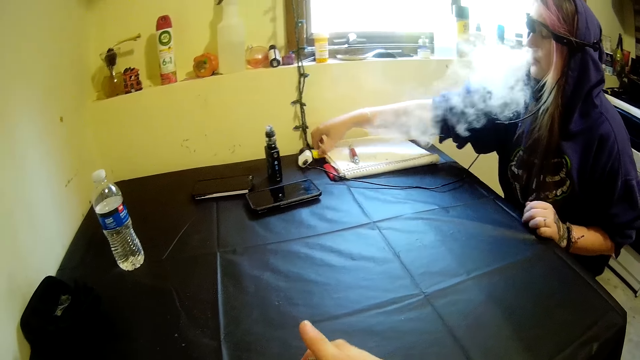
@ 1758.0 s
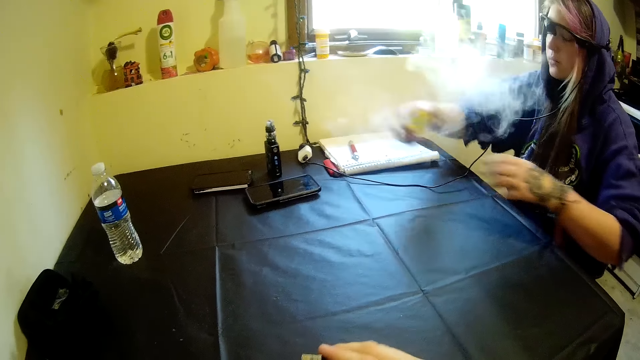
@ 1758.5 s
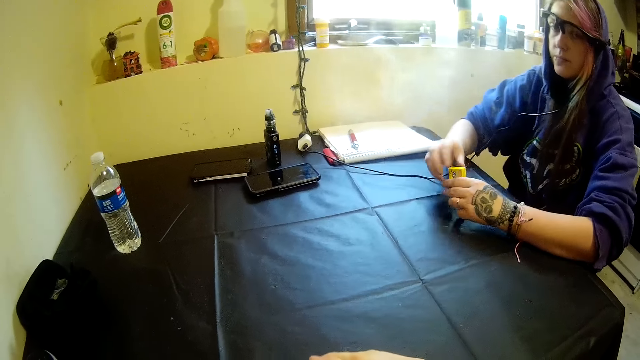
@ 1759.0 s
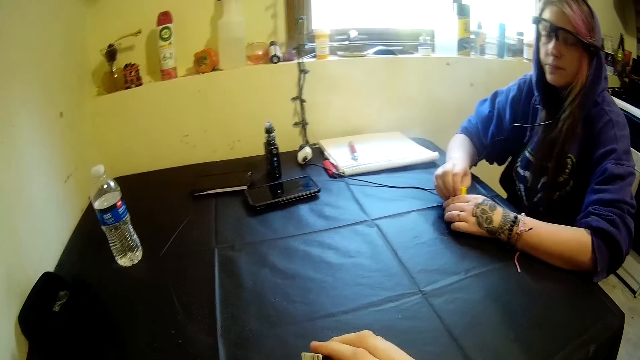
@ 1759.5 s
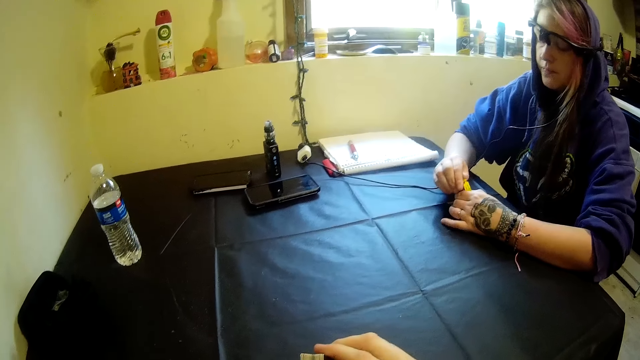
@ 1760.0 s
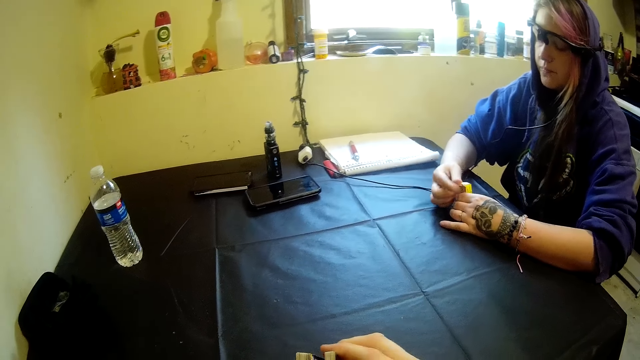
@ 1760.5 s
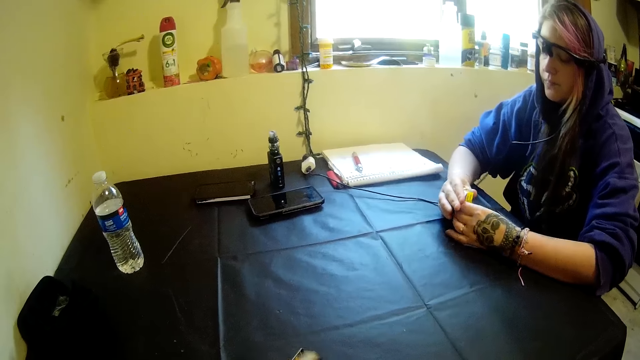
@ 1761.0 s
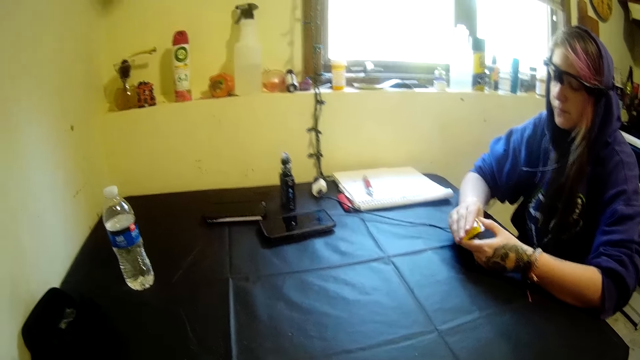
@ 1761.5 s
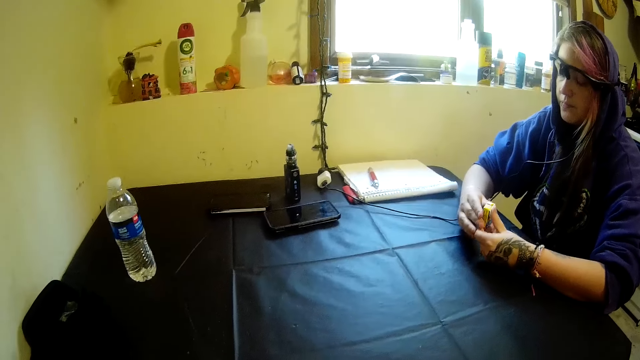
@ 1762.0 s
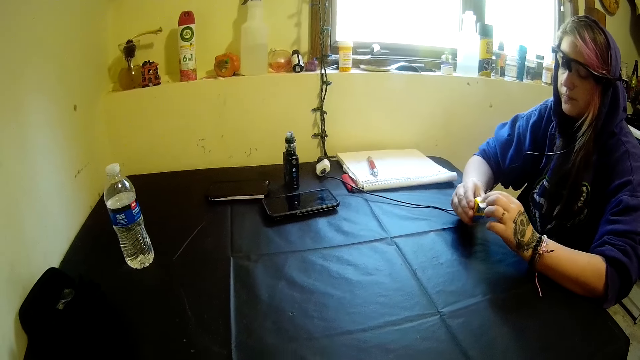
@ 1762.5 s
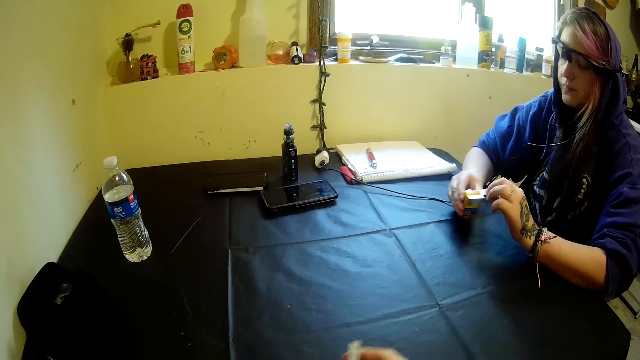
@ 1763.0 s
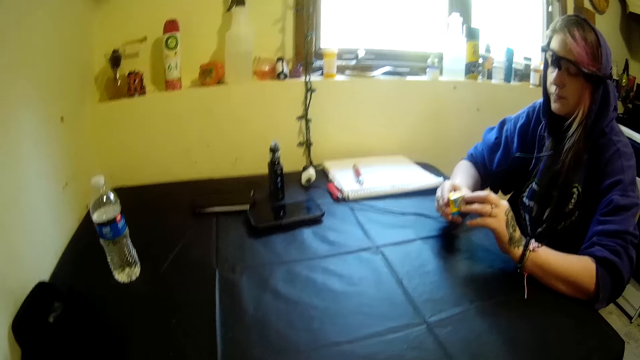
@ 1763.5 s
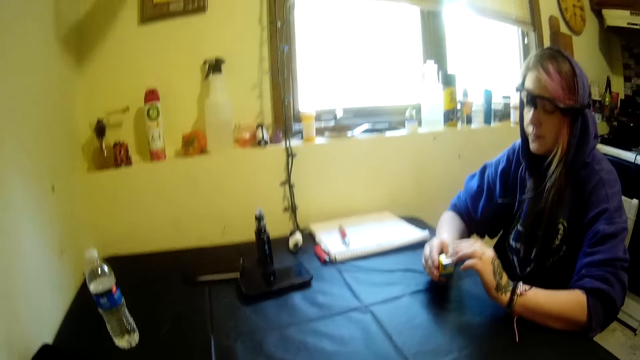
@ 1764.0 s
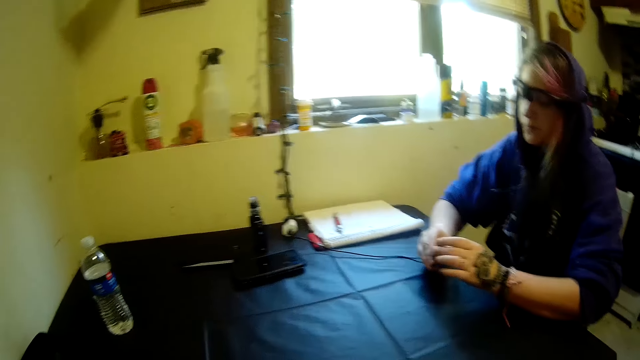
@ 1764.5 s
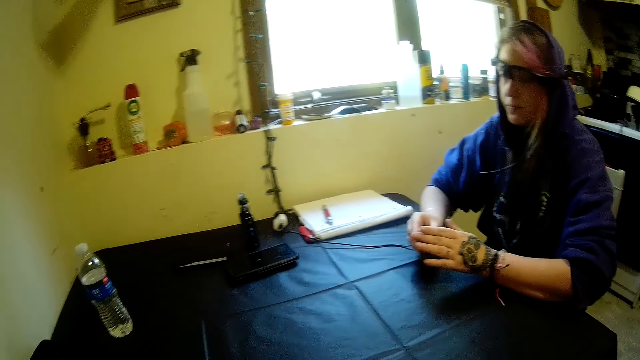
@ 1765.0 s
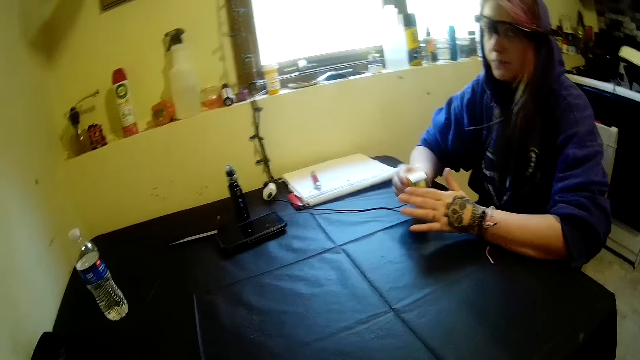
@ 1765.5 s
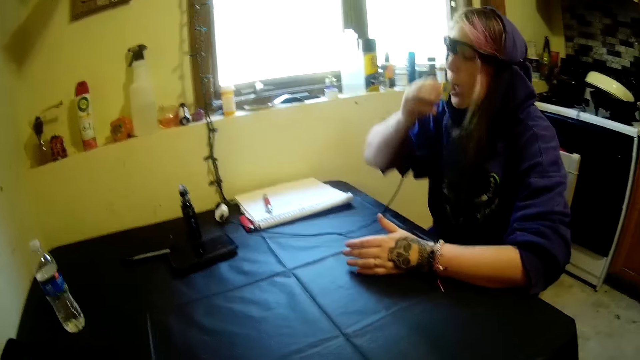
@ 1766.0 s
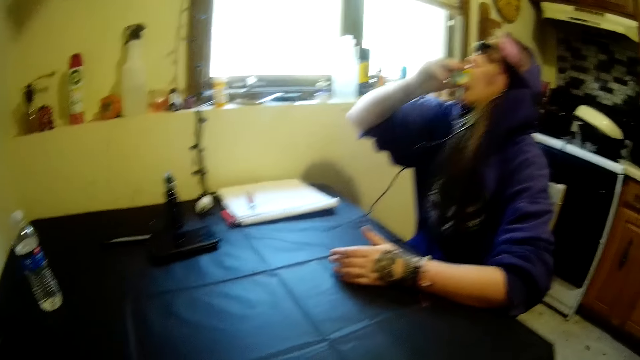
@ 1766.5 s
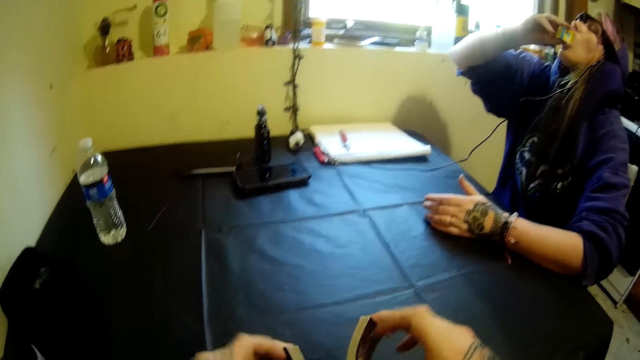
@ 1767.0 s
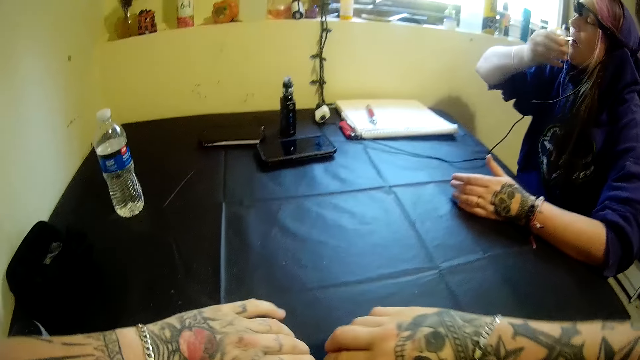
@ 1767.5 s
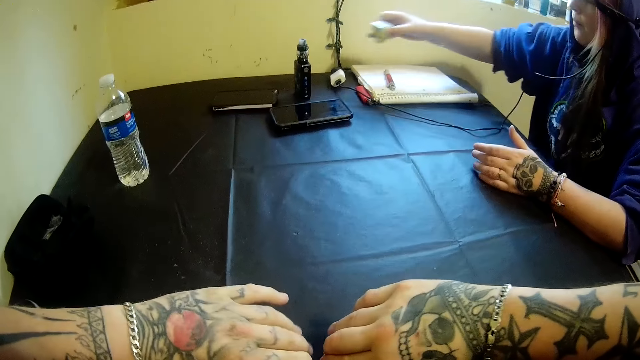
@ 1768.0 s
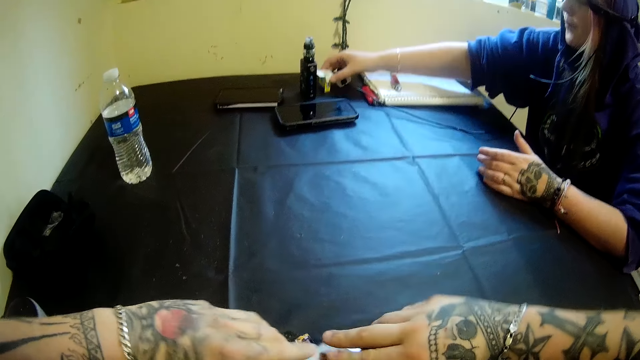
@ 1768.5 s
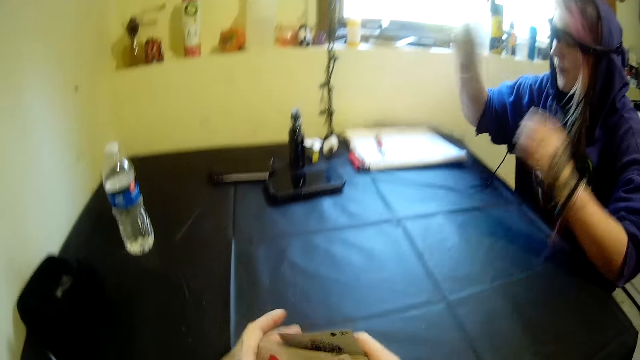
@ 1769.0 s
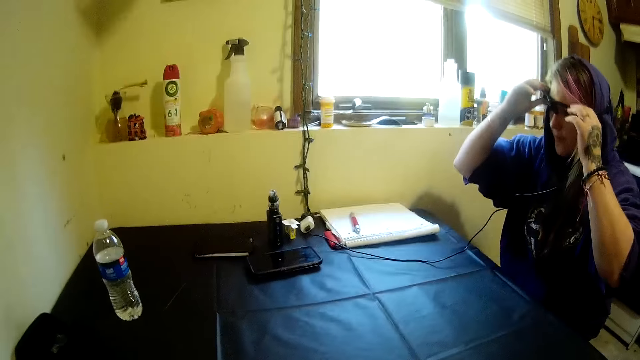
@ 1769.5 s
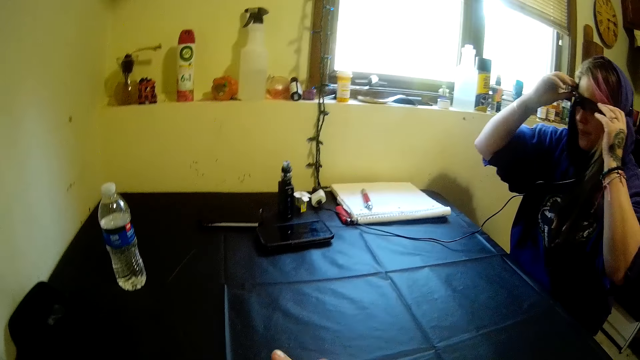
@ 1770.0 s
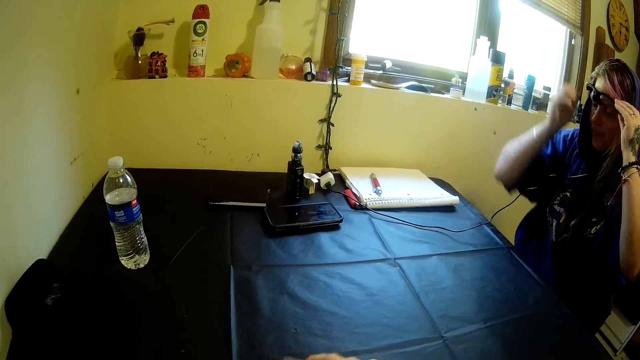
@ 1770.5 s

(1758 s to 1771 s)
A woman picks up a small box with her right hand from the table. The camera wearer converses with the woman, shuffles the playing cards with both hands, and converses with the woman. The woman opens the small box. The camera wearer shuffles the playing cards with both hands and looks around. The woman swallows the content of the small box. The camera wearer puts the playing cards on the table, converses with the woman, and puts the playing cards on the table. The woman drops the small box on the table. The camera wearer looks around, lifts the playing cards, shuffles the playing cards with both hands, and looks around.

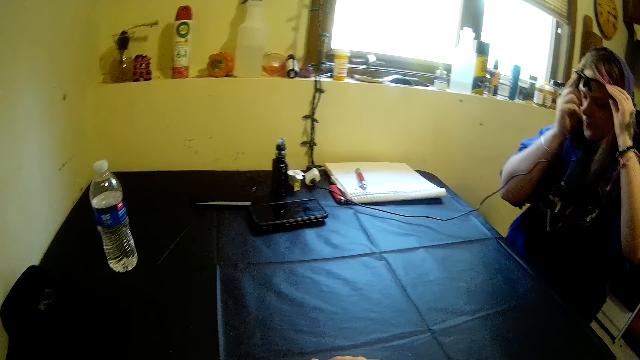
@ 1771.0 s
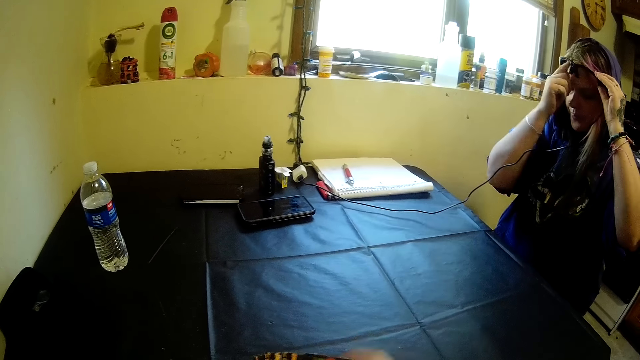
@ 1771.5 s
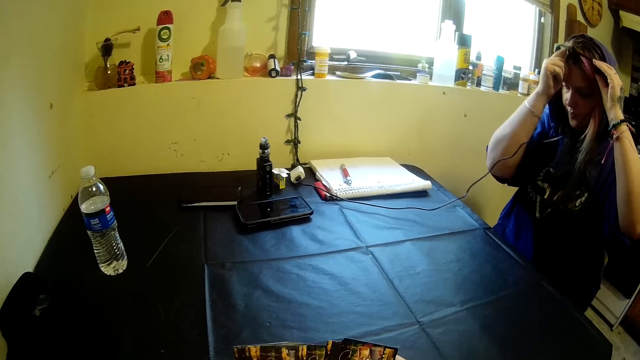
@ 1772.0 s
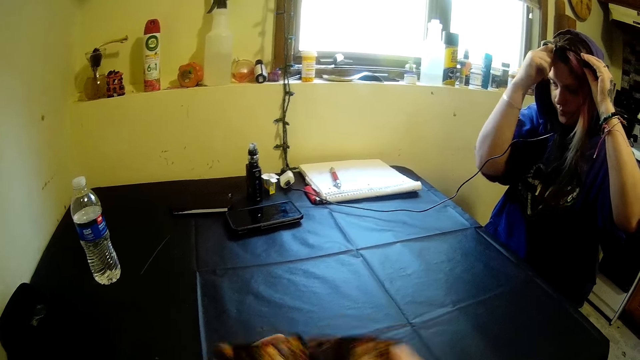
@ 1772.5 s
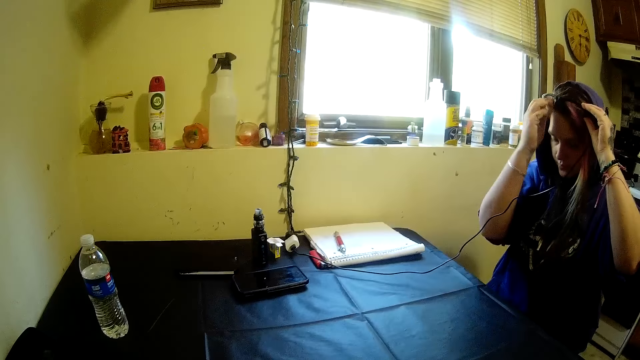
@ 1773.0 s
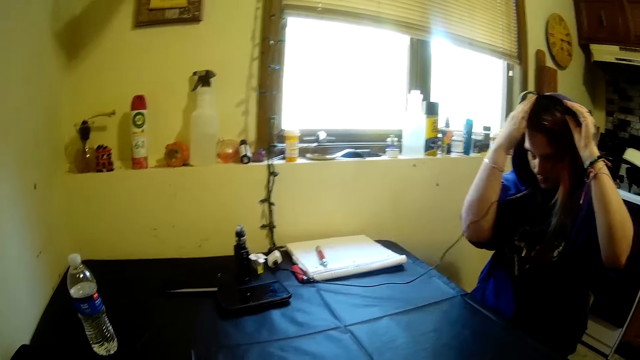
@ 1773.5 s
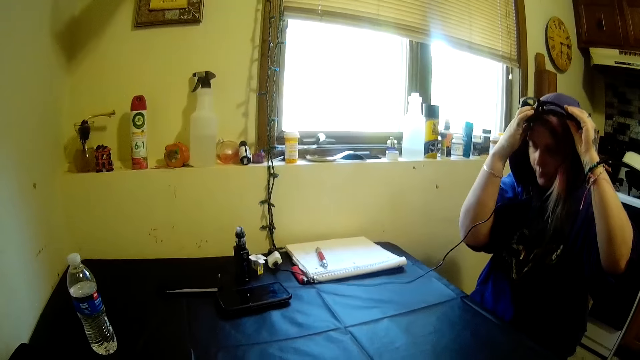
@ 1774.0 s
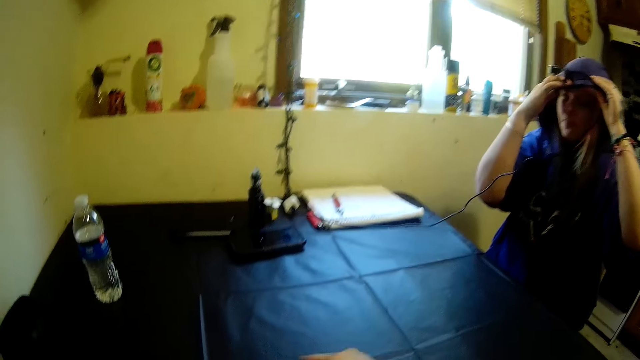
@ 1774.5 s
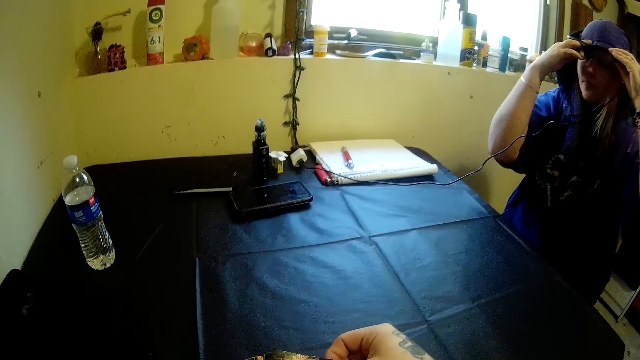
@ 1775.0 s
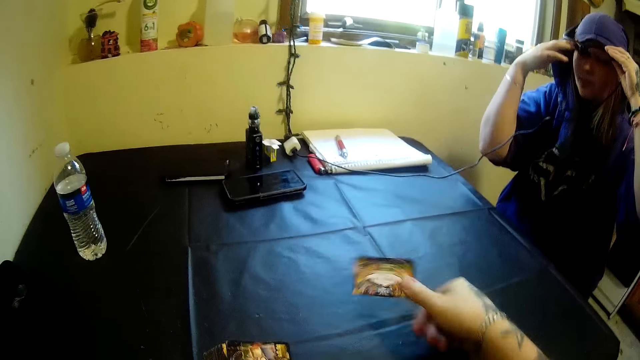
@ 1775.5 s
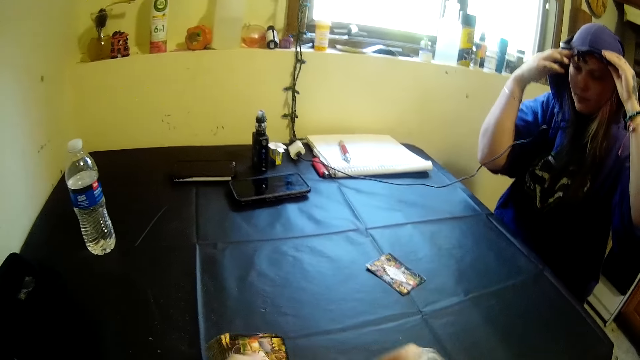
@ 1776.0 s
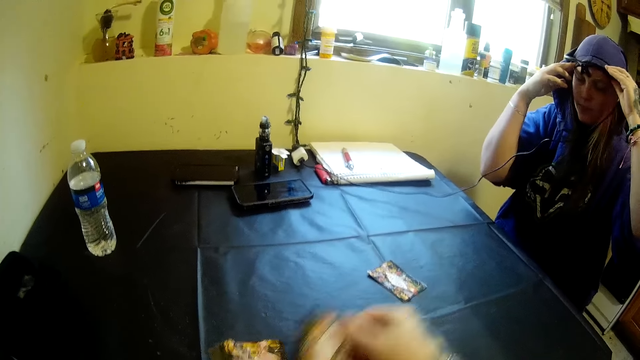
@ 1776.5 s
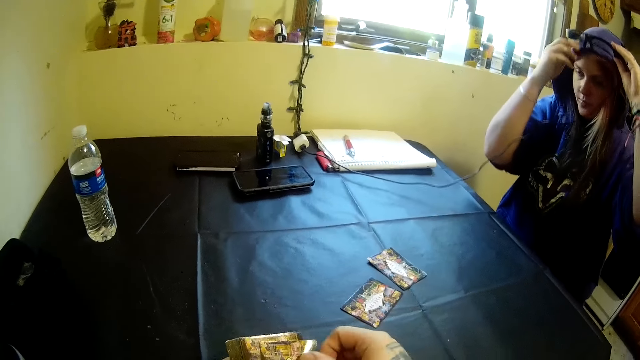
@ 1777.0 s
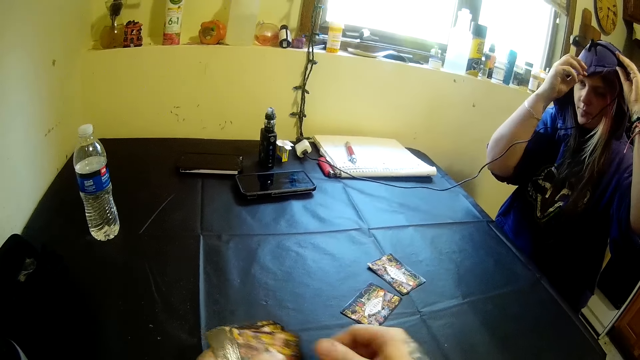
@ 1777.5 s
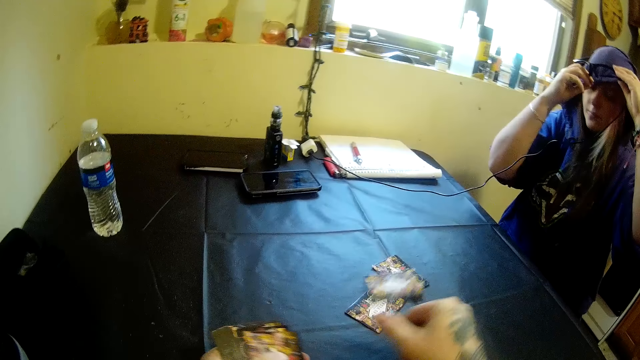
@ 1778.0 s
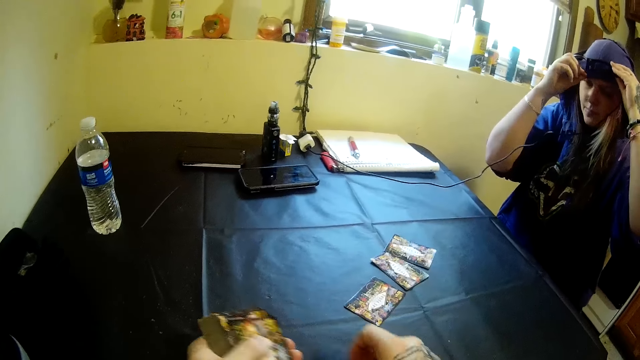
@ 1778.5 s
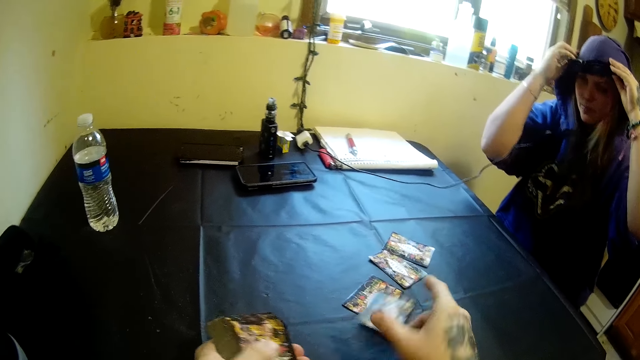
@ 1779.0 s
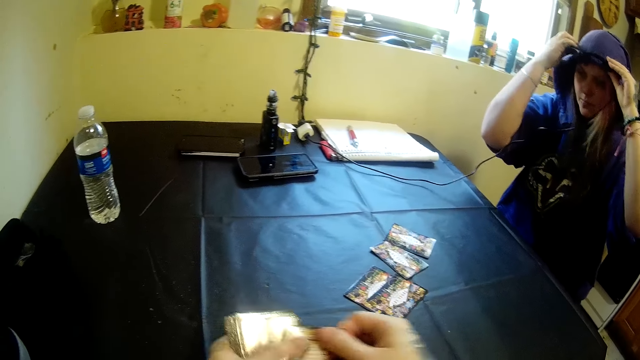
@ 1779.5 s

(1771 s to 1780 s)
The camera wearer shuffles the playing cards with both hands and looks around. They shuffle the playing cards with both hands and look around. They shuffle the playing cards with both hands and look around. They pull one playing card. They distribute cards on the table. They drop the playing card on the table and hold the playing card. A woman adjusts the camera on her head. The camera wearer shuffles the playing cards with both hands, pulls one playing card, and drops the card on the table. They shuffle the playing cards with both hands, pull one playing card, and drop the playing card on the table. They pull the playing card.
